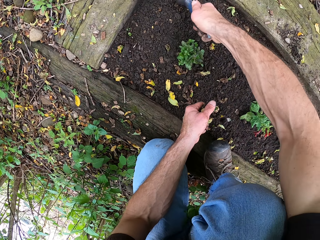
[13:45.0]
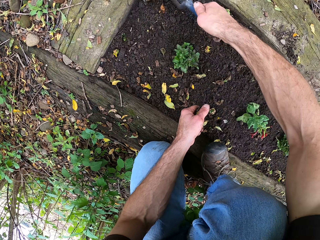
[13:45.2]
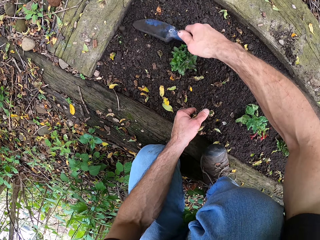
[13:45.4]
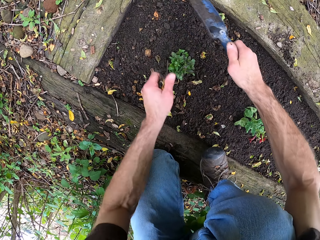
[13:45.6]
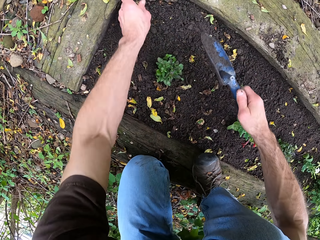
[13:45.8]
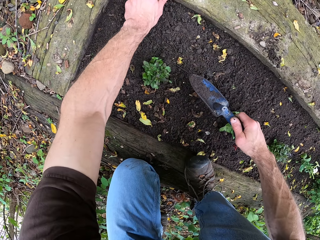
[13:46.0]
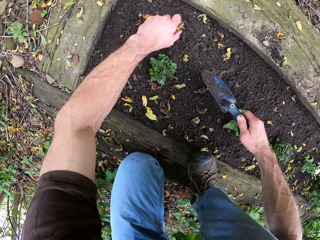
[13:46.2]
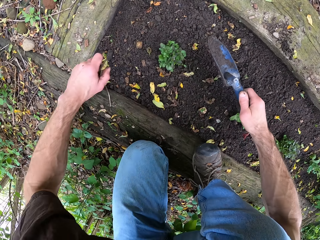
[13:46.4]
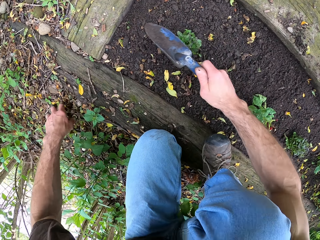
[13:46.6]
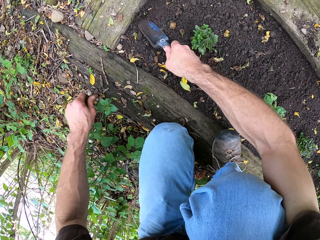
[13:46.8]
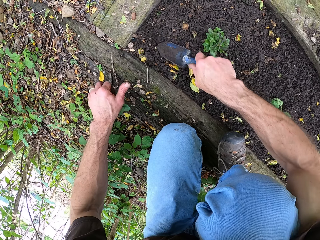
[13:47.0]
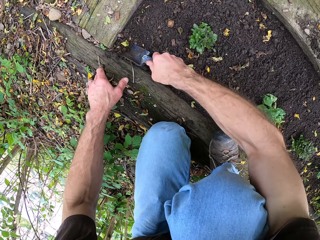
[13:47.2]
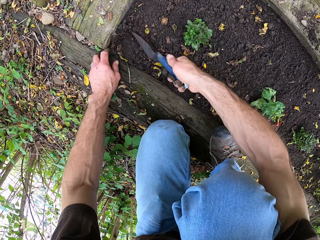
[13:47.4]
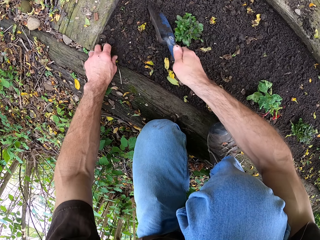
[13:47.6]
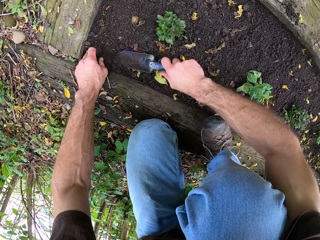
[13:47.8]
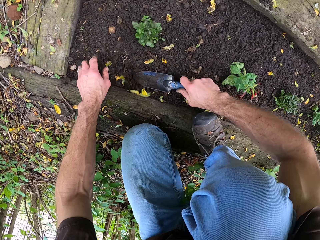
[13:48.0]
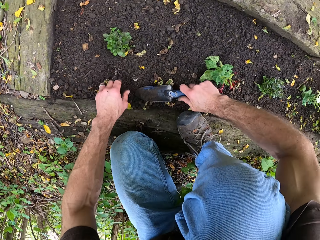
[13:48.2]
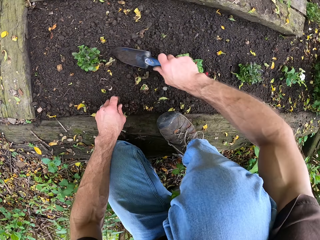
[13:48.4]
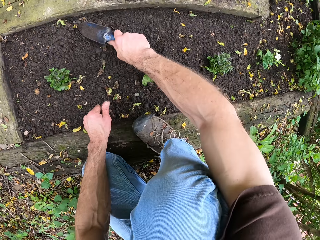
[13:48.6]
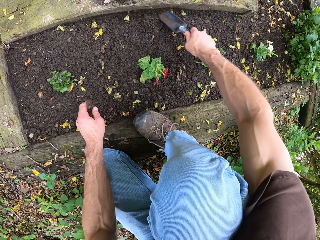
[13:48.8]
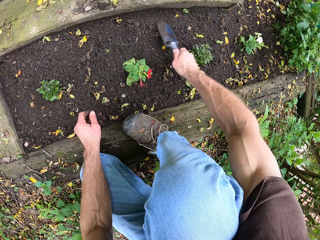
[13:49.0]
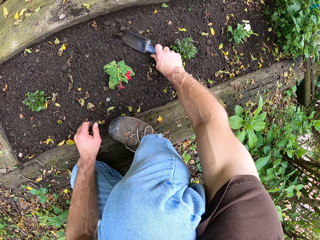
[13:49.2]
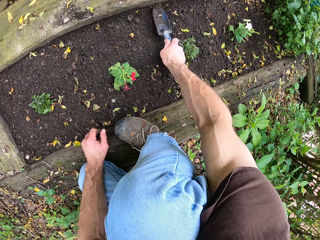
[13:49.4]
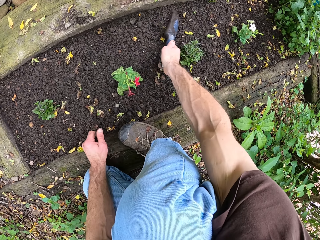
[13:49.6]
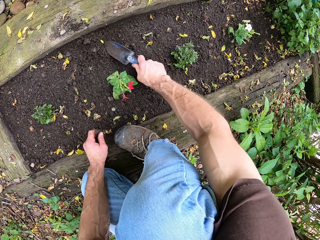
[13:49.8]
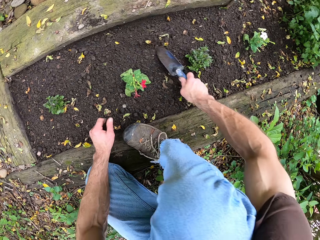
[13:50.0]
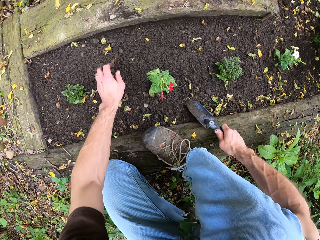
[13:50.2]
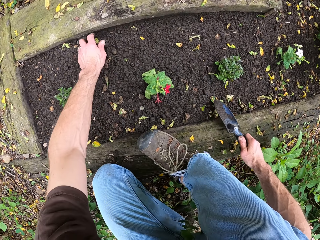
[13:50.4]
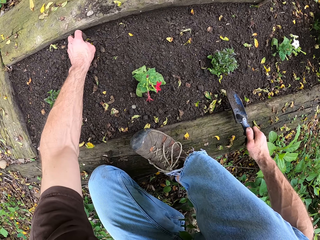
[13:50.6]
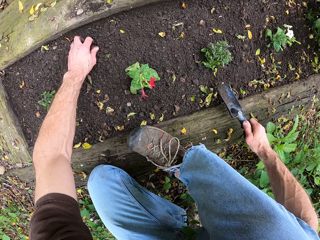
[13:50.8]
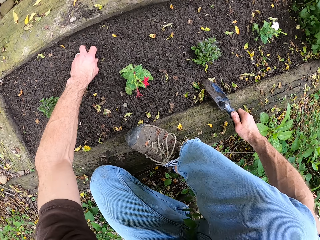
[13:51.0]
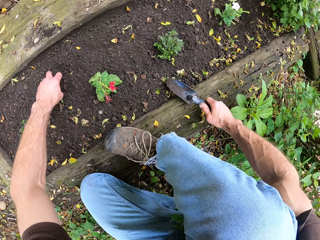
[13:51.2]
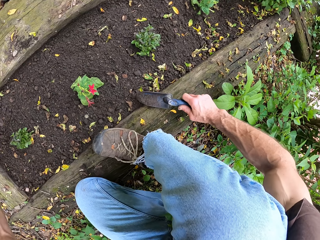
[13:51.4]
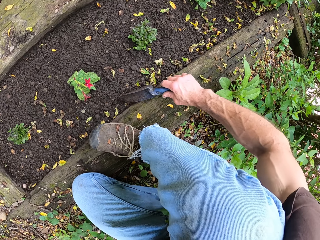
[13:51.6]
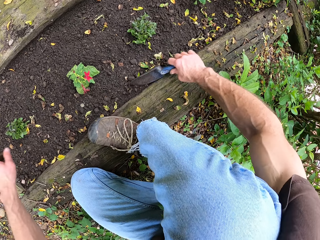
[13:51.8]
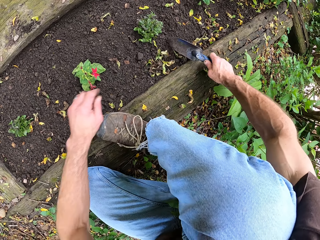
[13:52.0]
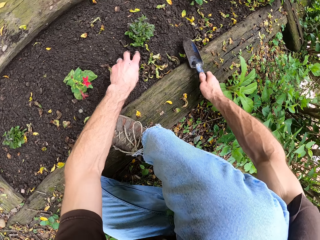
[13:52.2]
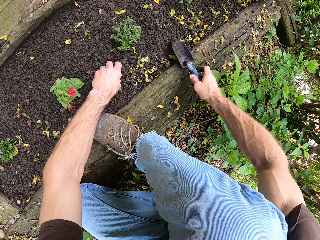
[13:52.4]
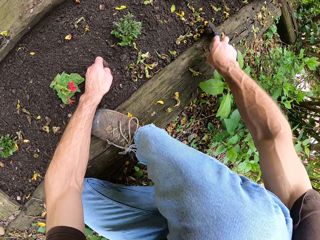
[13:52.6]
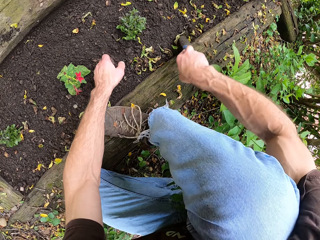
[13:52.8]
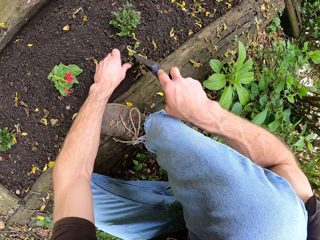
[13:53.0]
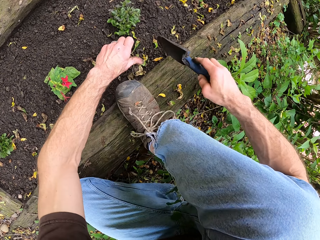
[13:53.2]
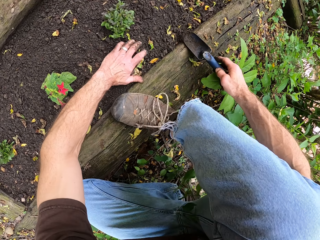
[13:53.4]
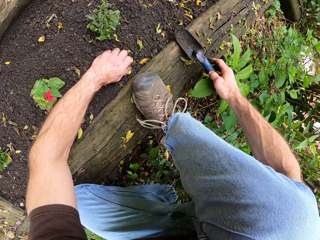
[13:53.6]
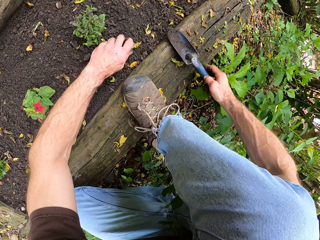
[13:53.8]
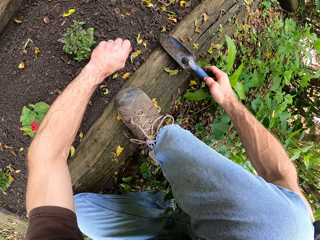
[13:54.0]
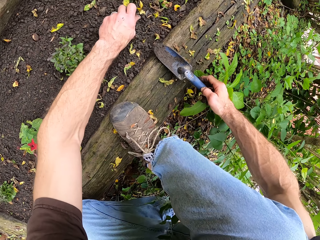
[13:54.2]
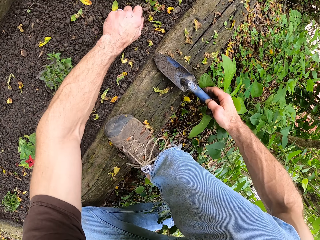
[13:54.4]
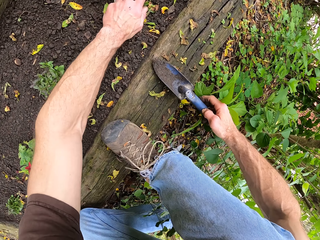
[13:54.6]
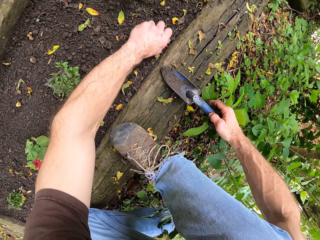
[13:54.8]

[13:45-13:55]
The camera wearer spreads the soil. They throw away the leaves. They level the ground. They collect the leaves. They throw away the leaves. They level the ground. They collect the leaves.

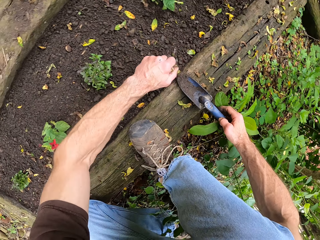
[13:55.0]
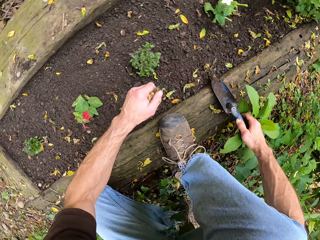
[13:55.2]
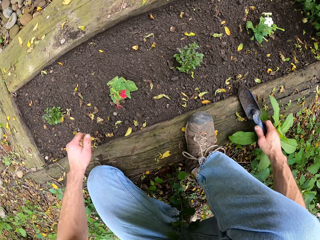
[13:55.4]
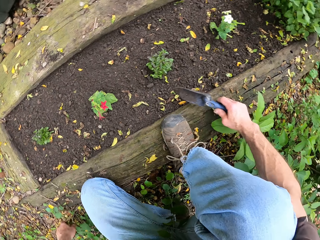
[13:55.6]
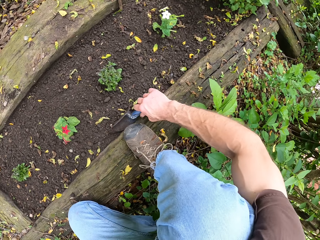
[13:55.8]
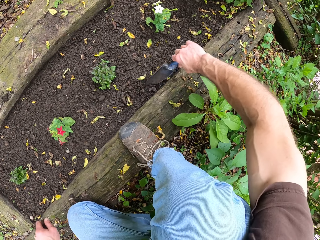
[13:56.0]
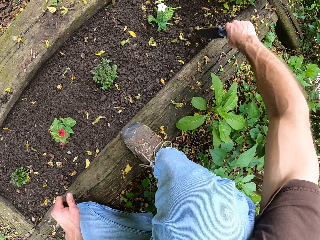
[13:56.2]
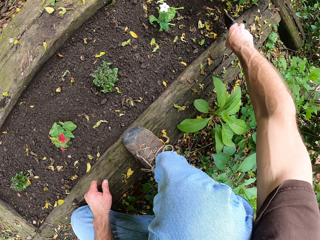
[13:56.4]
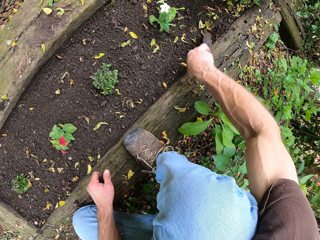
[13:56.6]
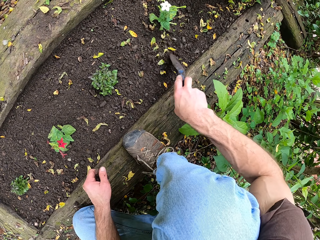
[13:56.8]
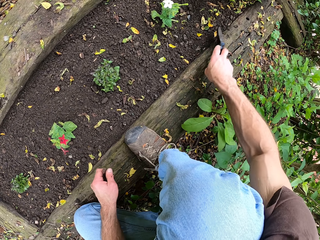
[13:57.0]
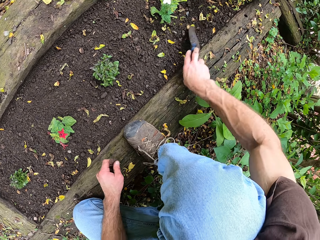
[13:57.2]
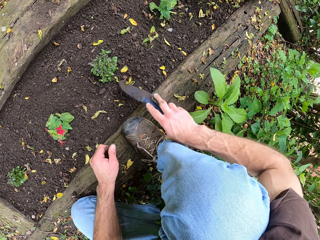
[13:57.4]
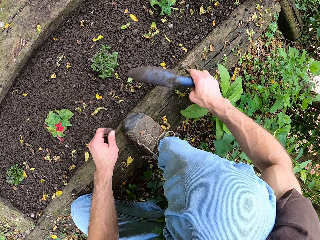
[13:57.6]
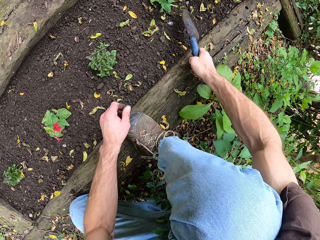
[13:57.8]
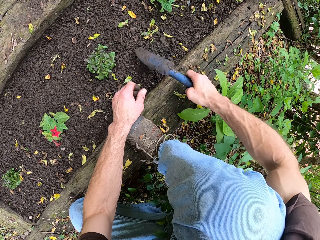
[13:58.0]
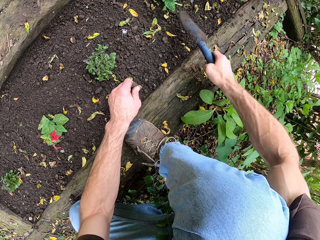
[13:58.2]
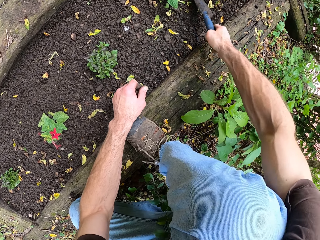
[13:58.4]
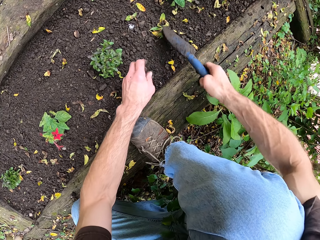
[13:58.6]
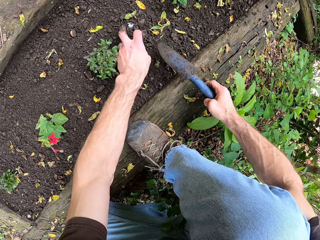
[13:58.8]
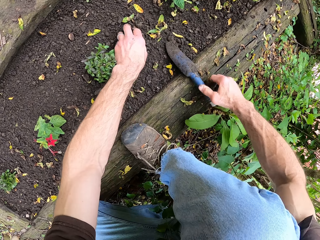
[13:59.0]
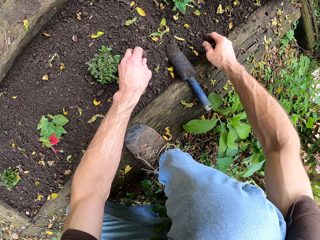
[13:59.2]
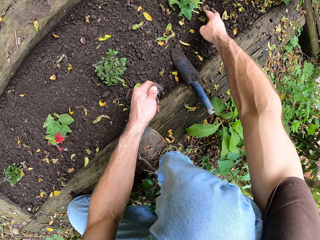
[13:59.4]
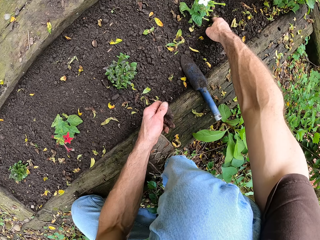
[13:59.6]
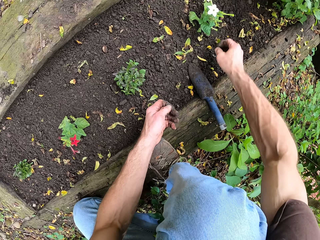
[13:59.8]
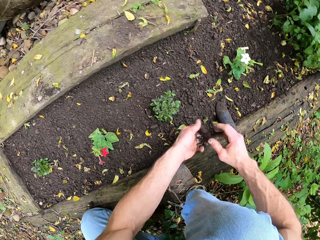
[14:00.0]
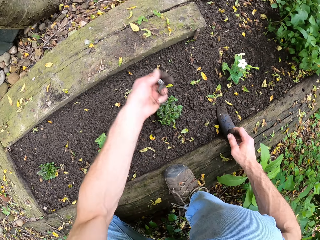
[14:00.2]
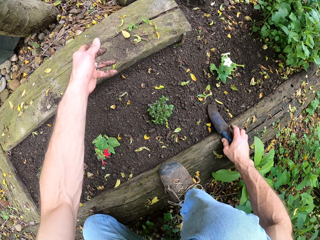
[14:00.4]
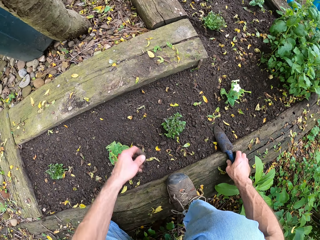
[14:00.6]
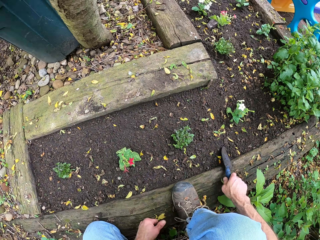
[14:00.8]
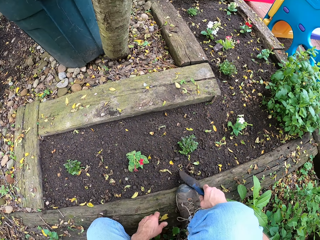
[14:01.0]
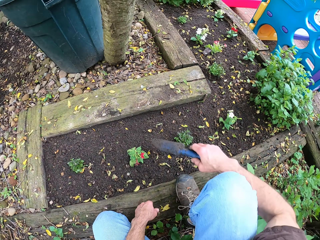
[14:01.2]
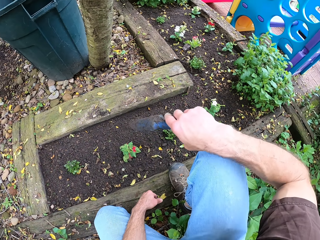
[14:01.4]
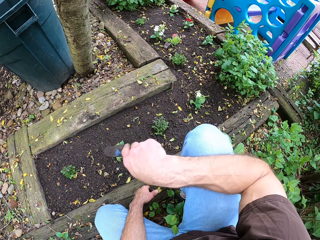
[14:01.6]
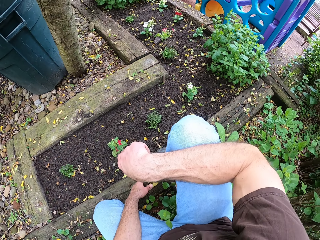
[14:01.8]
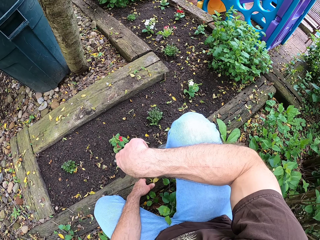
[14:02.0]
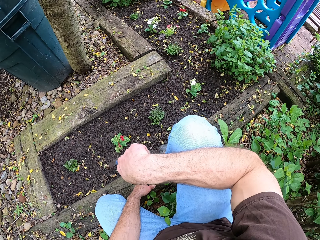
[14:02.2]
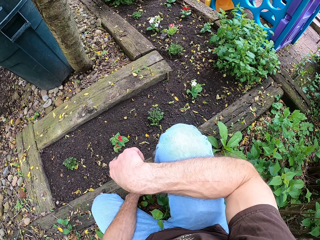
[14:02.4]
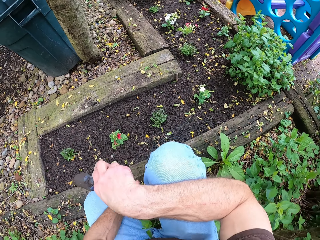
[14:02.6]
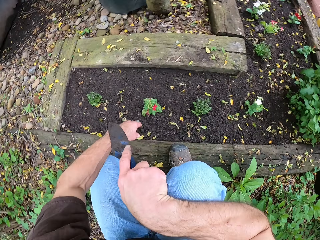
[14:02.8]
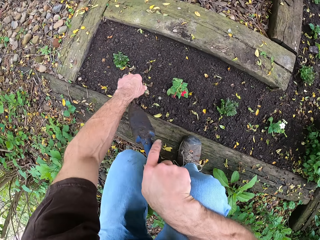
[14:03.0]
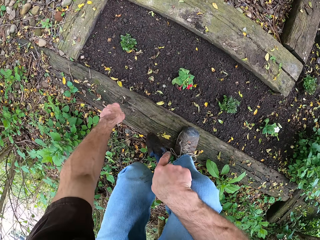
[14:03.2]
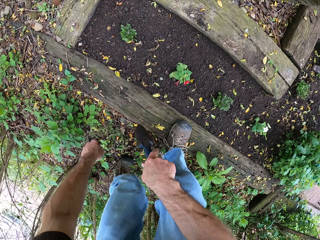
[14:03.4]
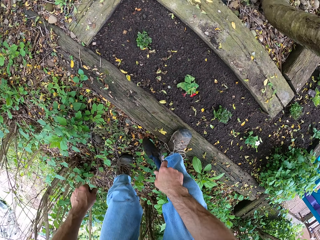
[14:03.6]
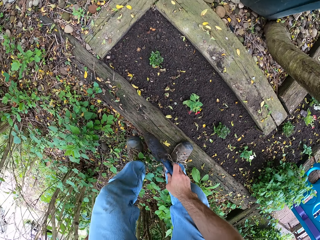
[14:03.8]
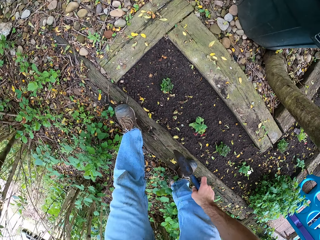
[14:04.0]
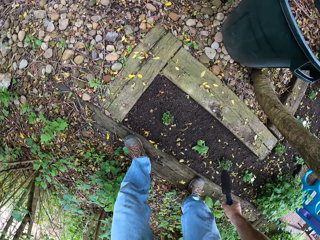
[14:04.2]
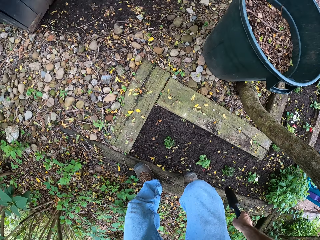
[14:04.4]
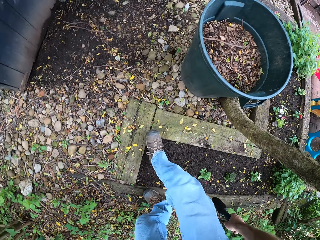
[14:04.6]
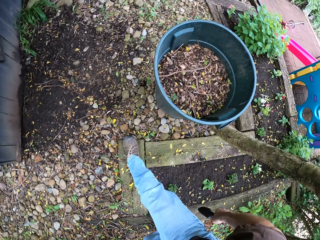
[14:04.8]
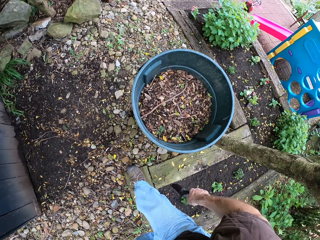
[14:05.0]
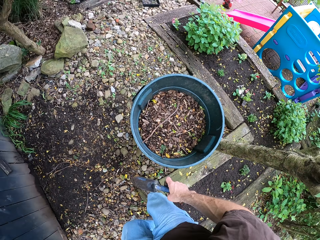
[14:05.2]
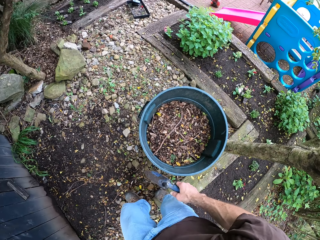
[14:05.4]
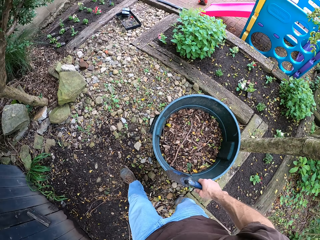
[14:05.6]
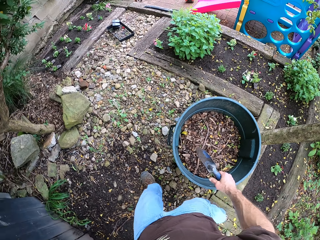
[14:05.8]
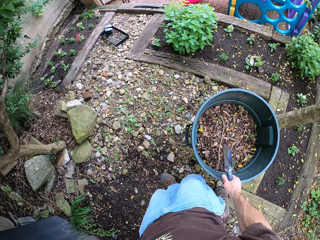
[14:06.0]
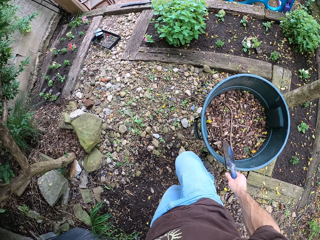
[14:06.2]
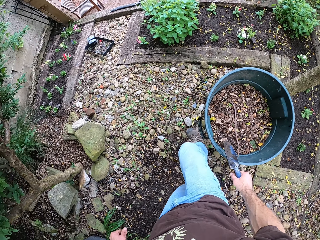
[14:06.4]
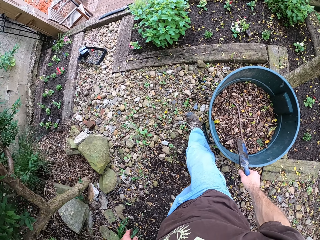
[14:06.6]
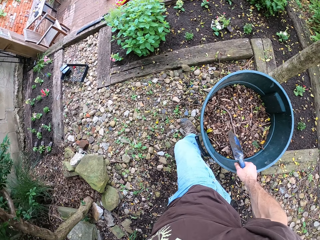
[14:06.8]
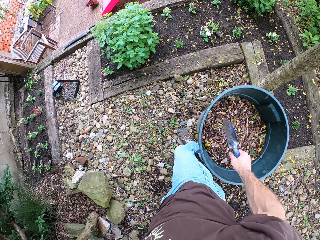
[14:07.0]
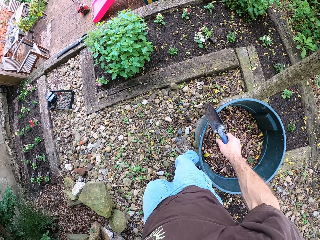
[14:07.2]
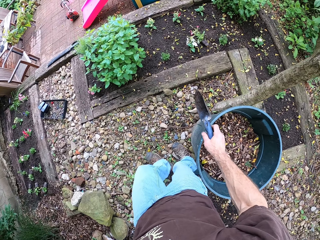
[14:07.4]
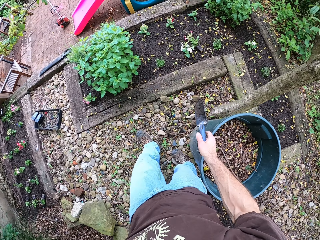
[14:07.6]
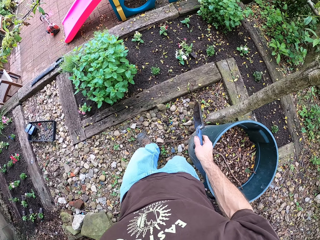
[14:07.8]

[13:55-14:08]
The camera wearer levels the ground. They throw away the leaves. They collect the leaves. They place the garden trowel on the ground. They clear the ground. They throw away the leaves. They pick the garden trowel. They stand up. They walk around the backyard.
